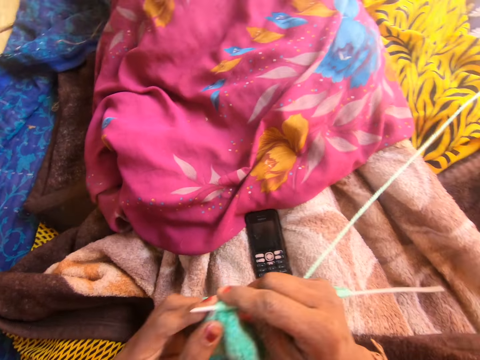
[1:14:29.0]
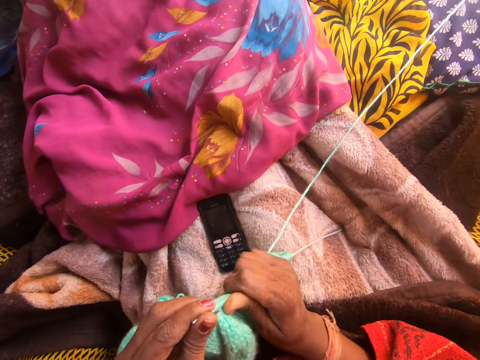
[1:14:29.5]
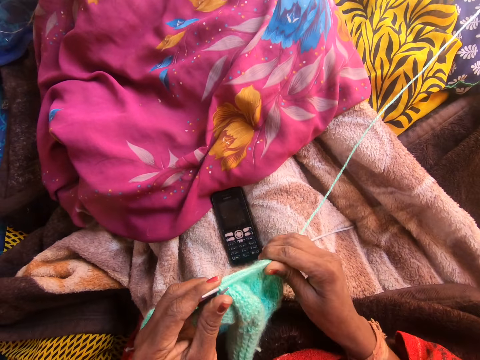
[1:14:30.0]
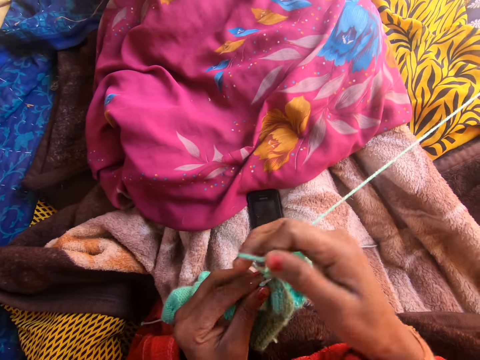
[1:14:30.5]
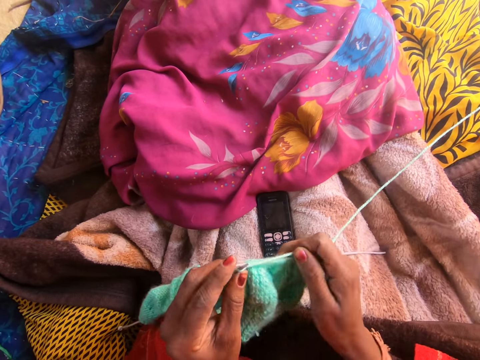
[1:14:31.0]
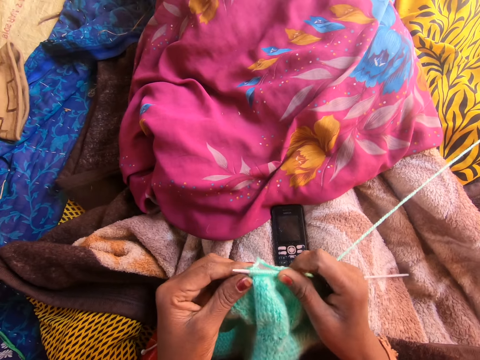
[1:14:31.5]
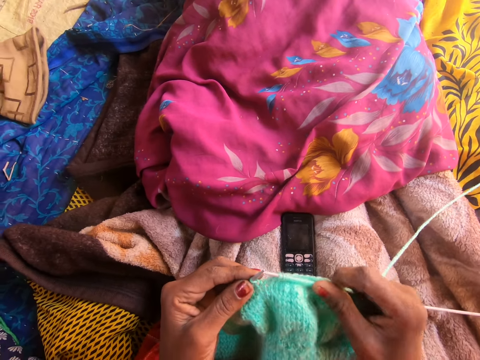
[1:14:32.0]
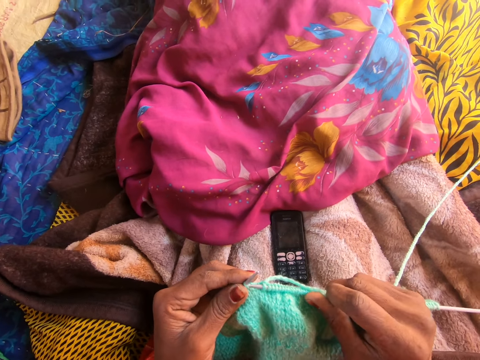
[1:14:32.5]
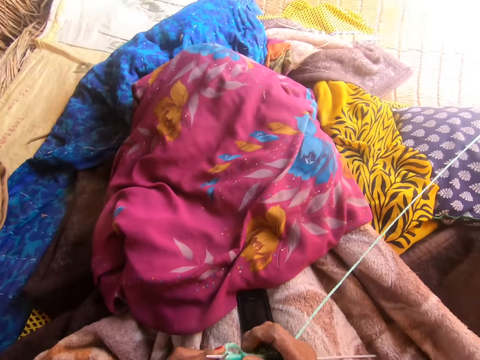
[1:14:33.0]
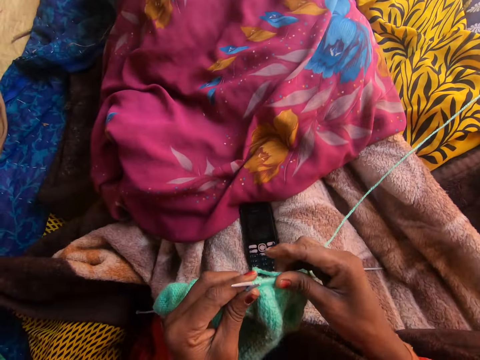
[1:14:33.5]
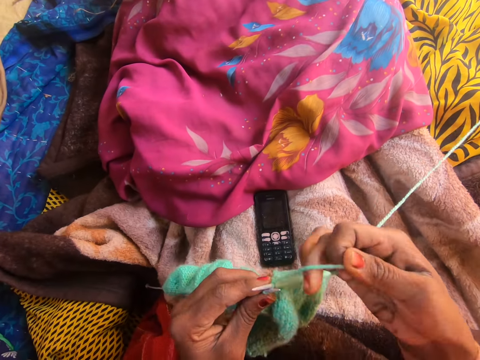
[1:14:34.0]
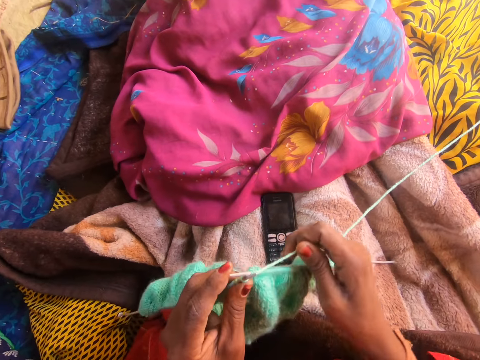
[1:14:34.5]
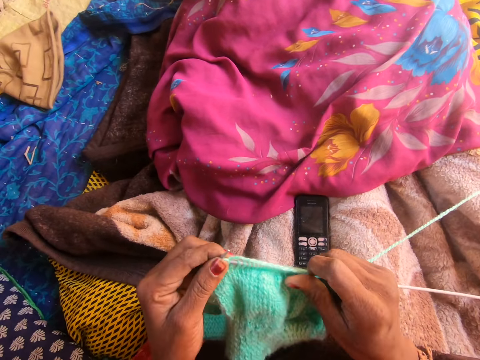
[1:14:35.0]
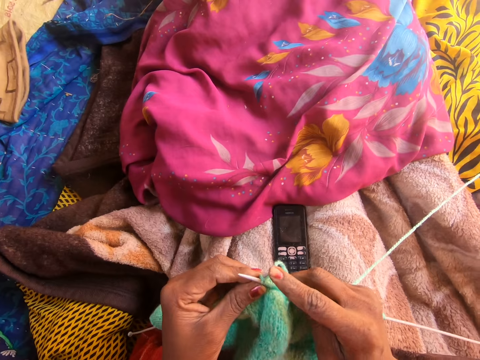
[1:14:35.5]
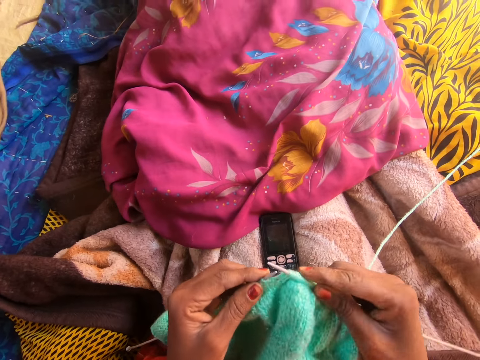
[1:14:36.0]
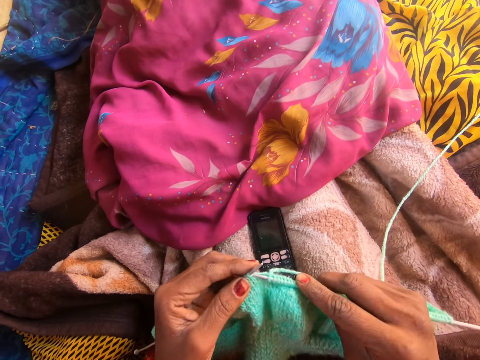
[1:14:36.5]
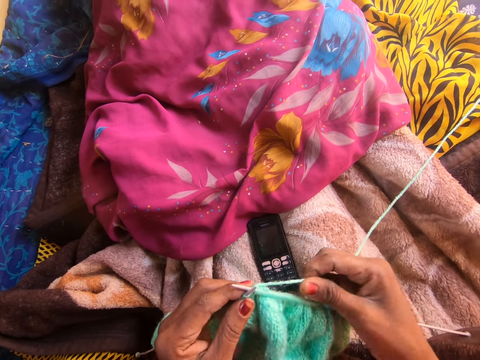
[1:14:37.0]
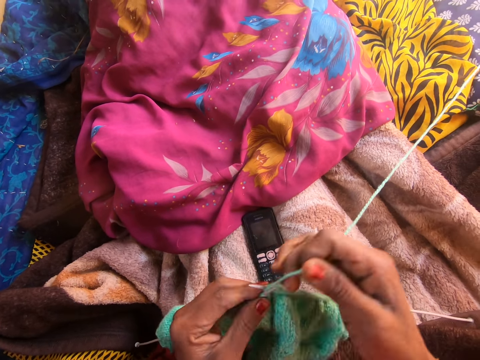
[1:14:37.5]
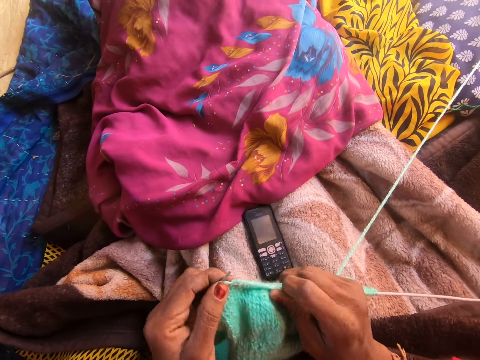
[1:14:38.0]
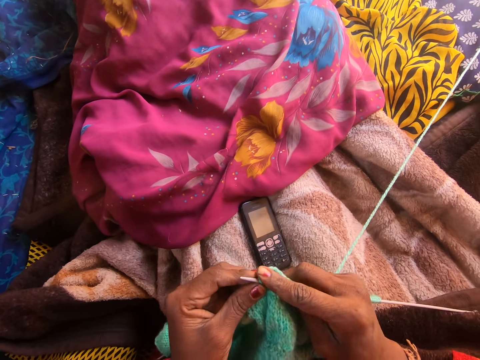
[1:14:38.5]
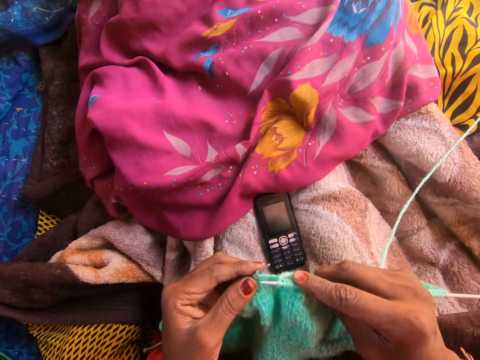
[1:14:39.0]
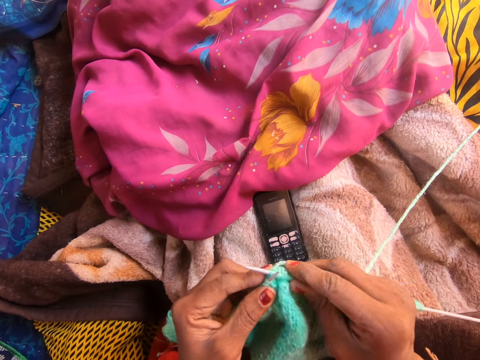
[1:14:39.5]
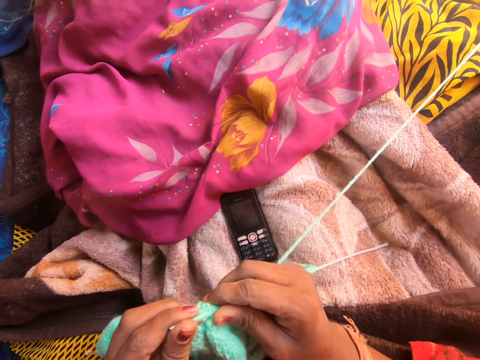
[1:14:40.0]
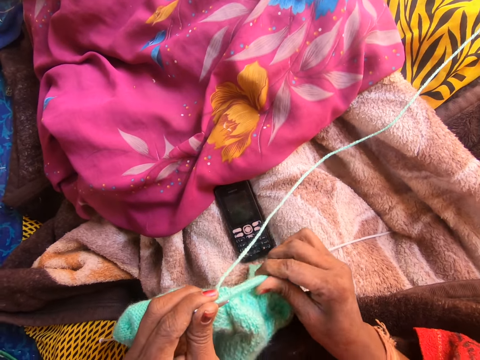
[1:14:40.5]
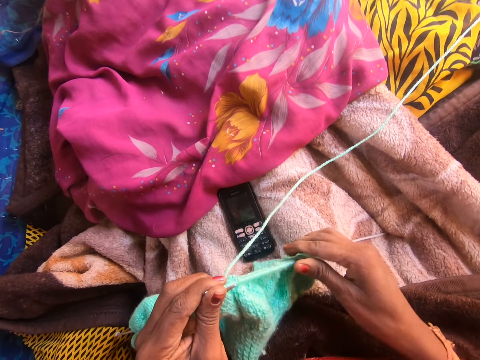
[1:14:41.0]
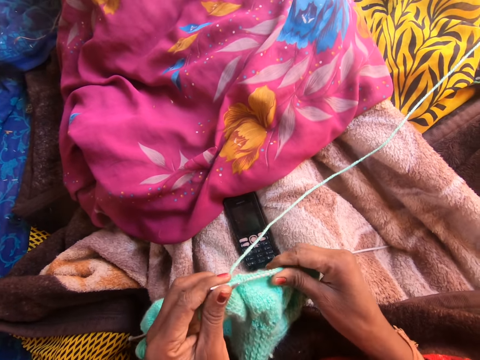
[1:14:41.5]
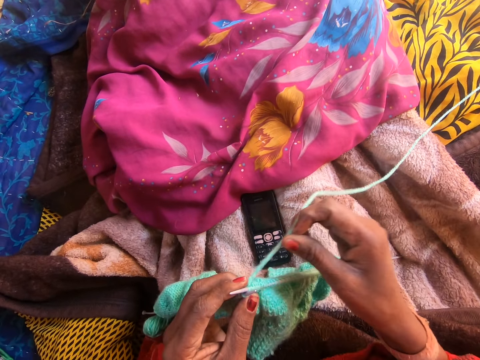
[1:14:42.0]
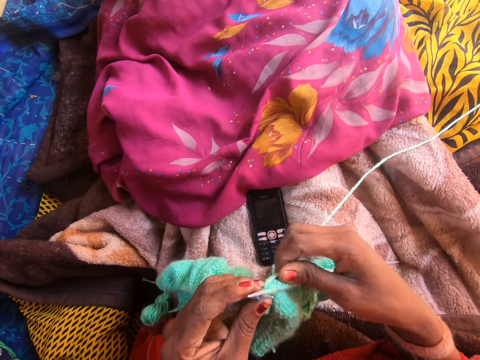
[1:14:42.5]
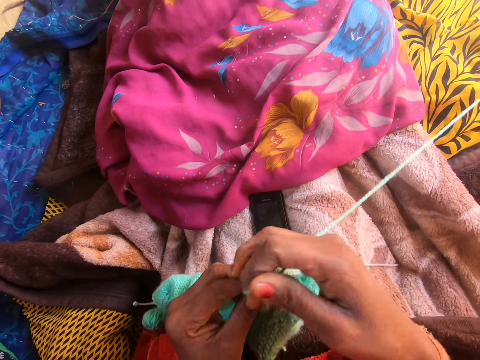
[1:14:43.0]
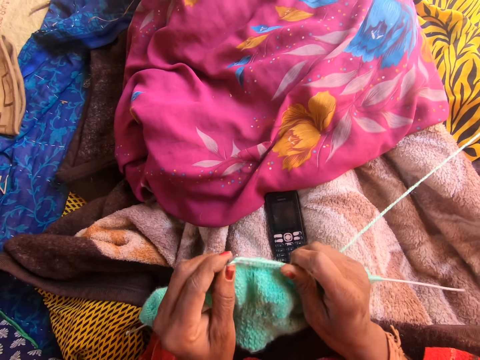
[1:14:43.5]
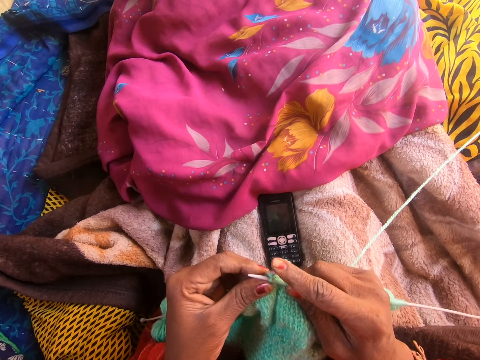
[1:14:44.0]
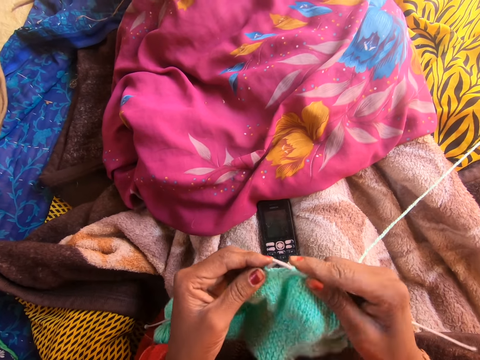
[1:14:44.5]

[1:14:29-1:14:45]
The camera wearer knits the yarn with the knitting needle. She adjusts the yarn along the first knitting pin with her right hand. She talks on the phone with a person. She adjusts the yarn along the first knitting pin with her right hand. She knits the yarn with the knitting needle.

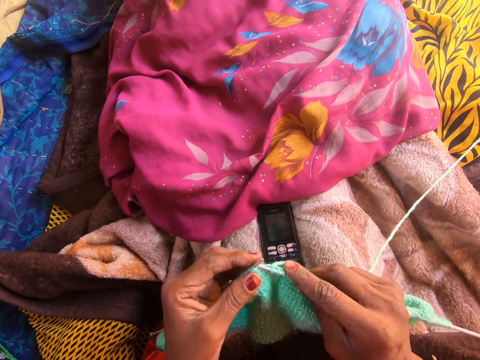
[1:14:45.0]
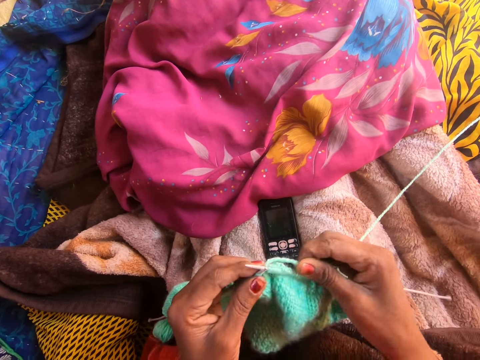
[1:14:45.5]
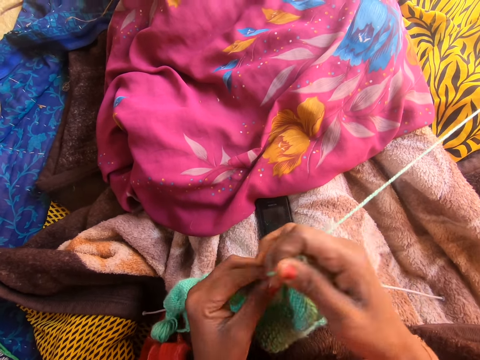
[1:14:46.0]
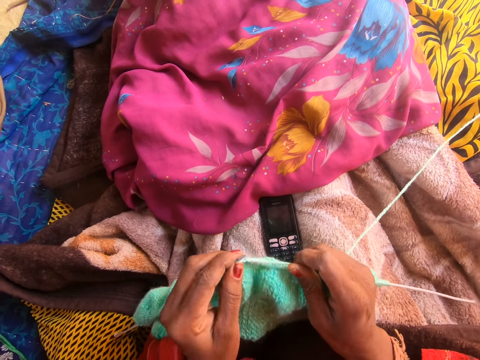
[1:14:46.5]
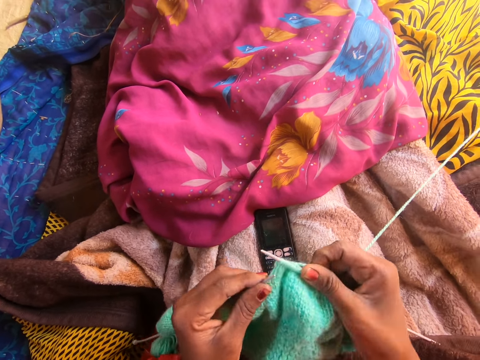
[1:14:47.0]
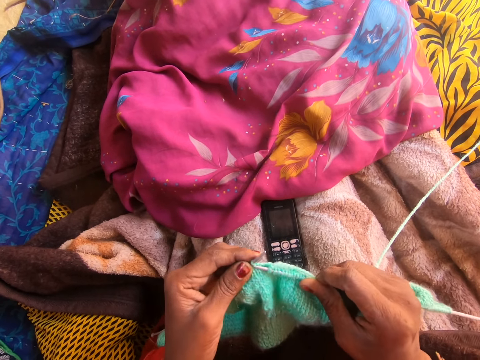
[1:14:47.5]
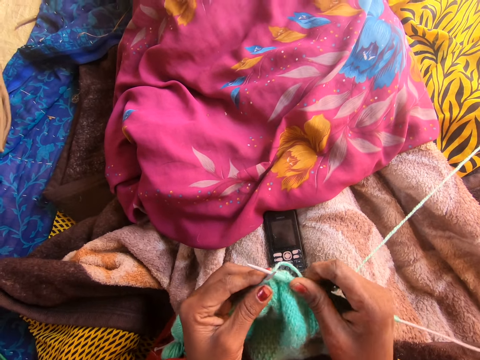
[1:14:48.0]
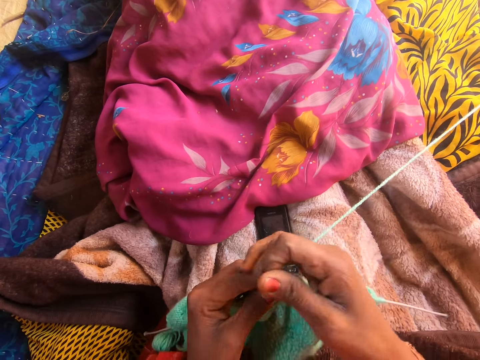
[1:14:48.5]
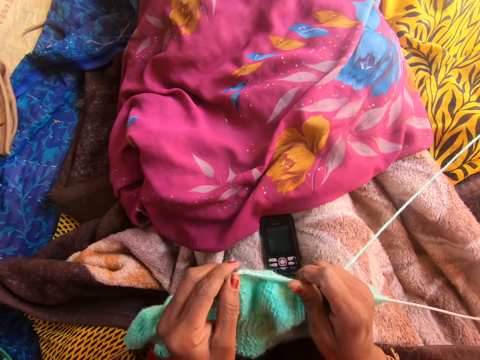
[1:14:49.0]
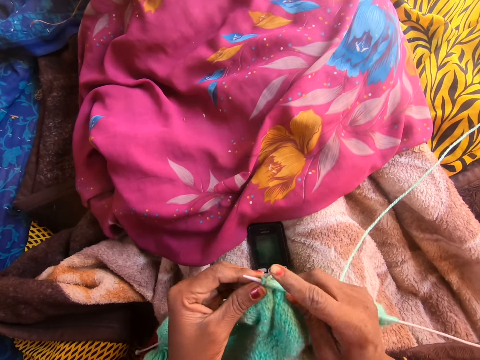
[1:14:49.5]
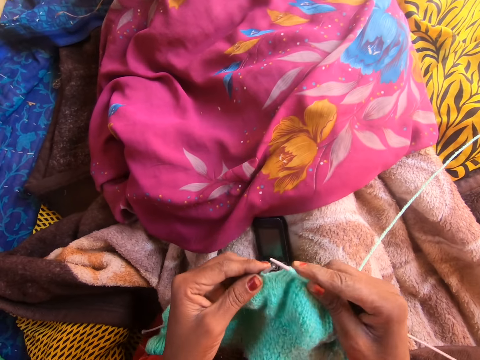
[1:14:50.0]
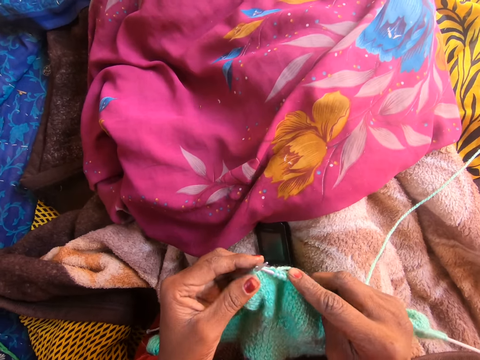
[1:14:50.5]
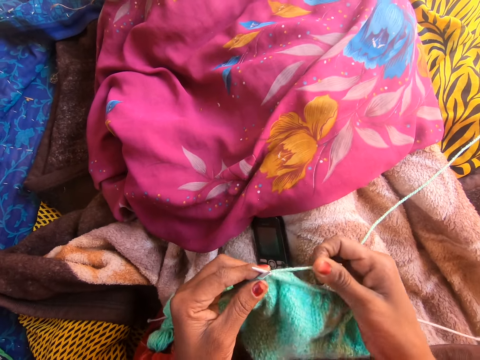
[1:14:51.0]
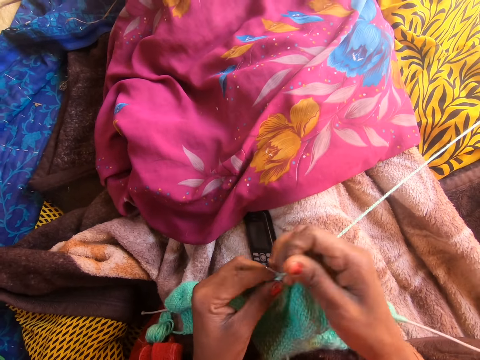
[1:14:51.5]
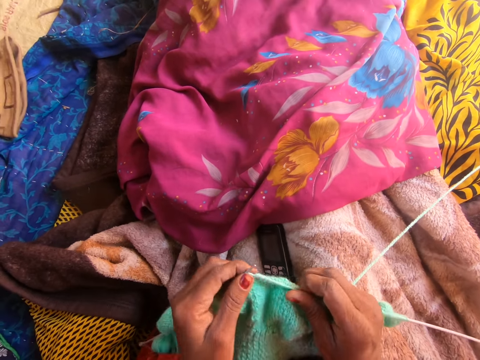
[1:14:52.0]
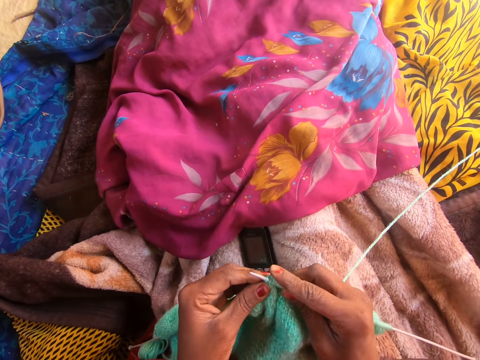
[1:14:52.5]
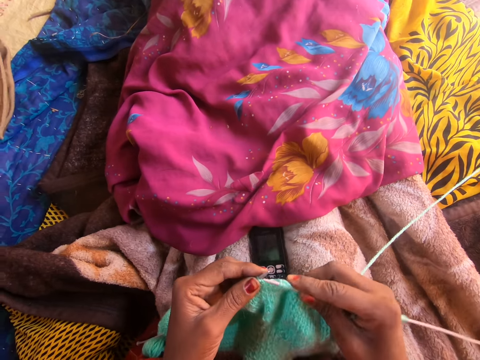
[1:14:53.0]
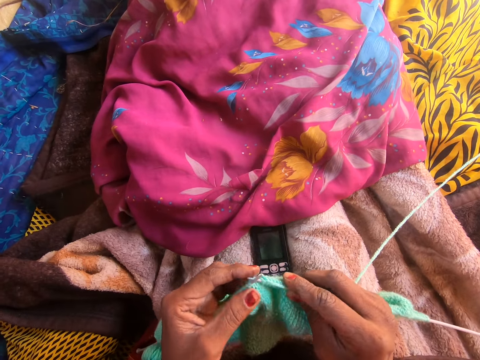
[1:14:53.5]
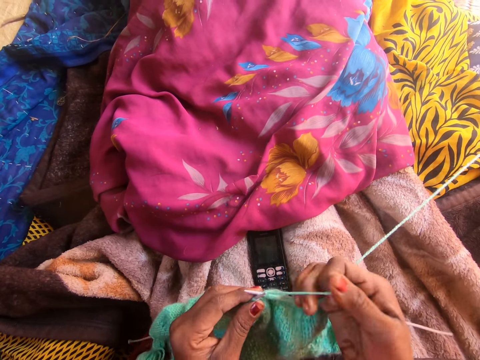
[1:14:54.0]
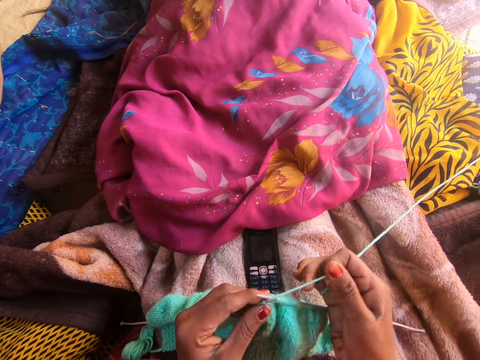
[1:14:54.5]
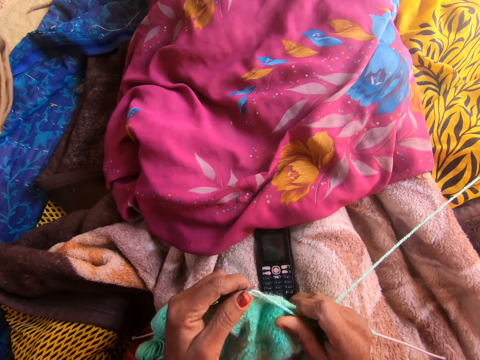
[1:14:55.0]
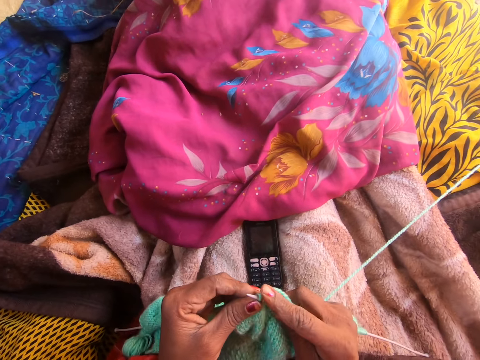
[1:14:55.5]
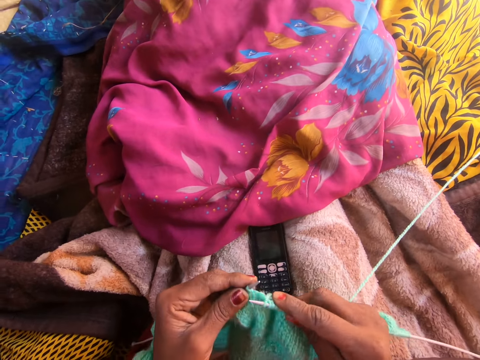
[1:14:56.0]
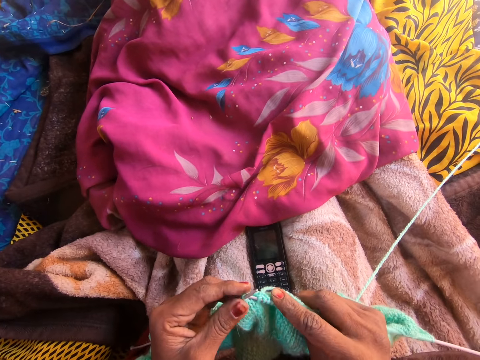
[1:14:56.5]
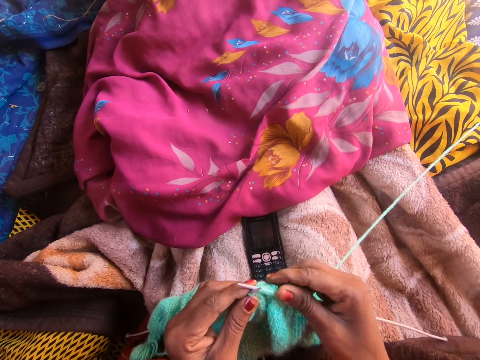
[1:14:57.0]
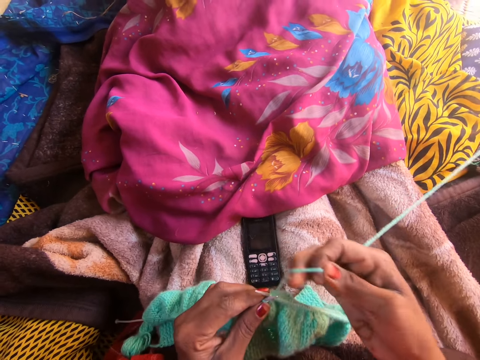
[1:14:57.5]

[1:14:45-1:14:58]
The camera wearer talks on the phone with a person.
